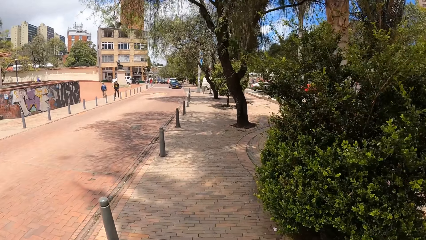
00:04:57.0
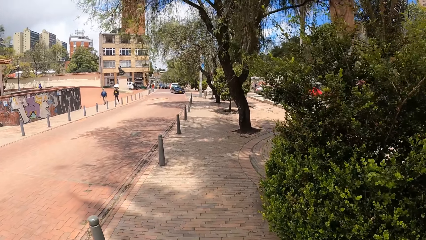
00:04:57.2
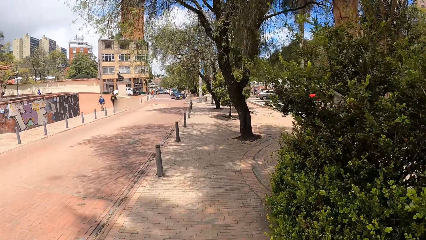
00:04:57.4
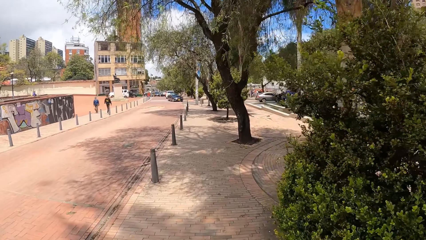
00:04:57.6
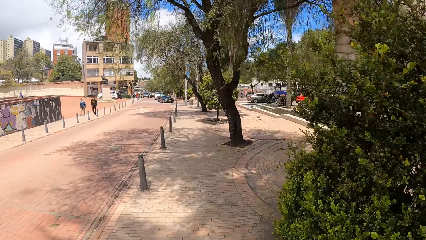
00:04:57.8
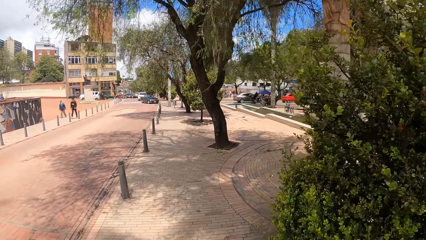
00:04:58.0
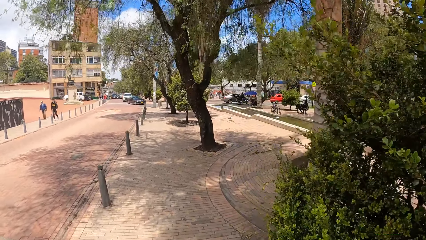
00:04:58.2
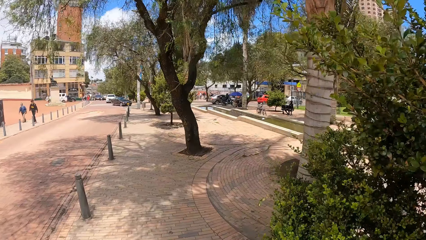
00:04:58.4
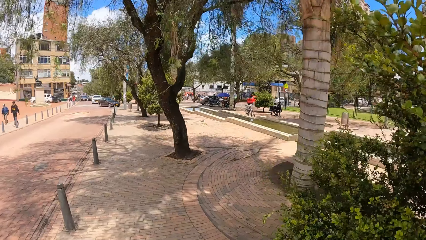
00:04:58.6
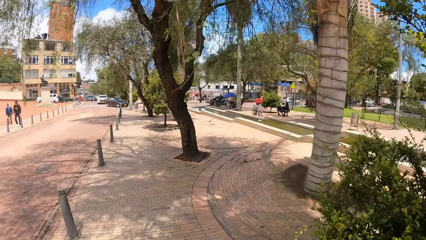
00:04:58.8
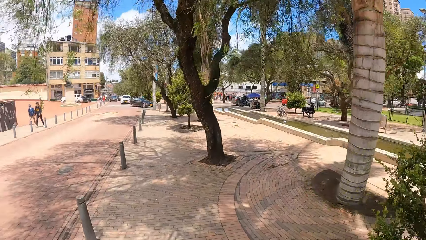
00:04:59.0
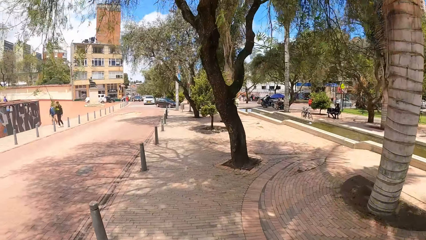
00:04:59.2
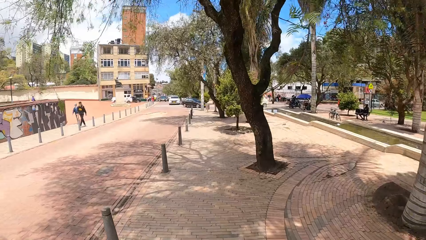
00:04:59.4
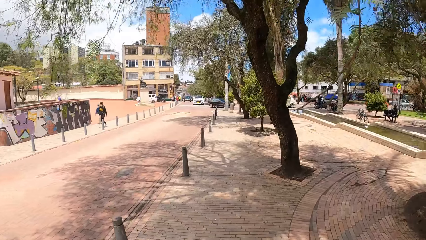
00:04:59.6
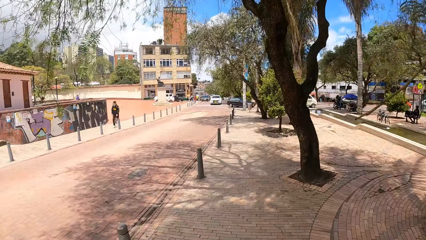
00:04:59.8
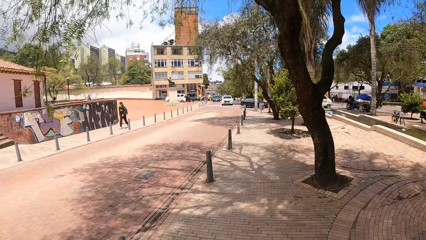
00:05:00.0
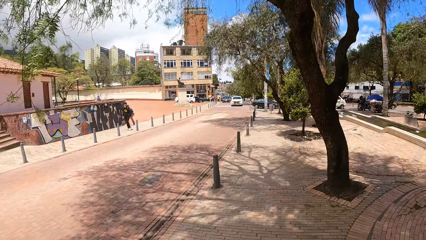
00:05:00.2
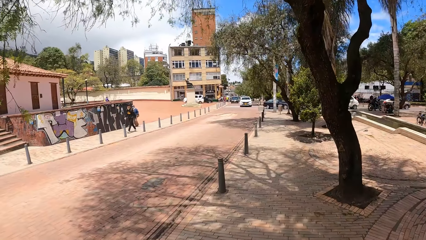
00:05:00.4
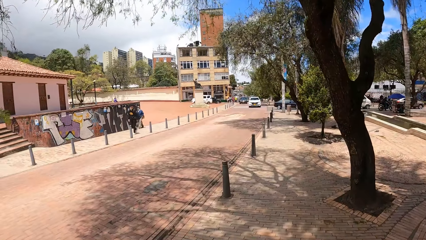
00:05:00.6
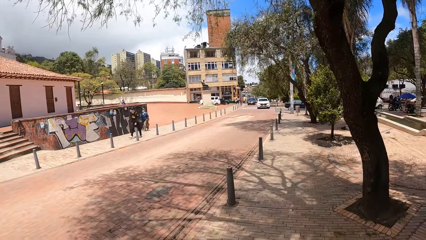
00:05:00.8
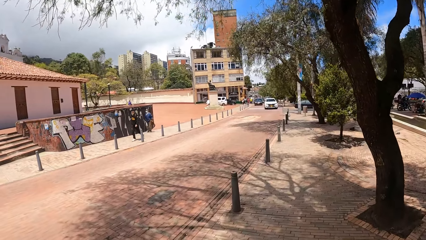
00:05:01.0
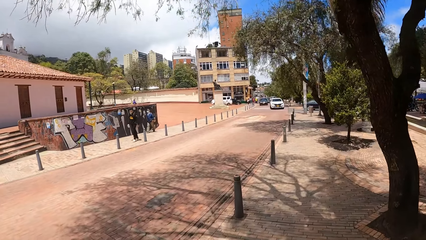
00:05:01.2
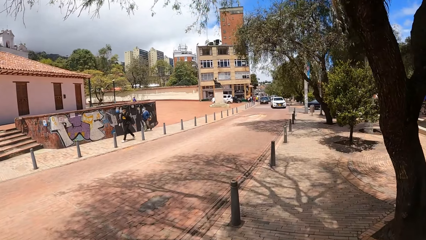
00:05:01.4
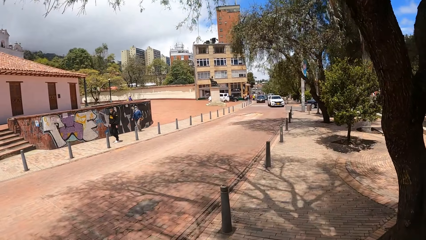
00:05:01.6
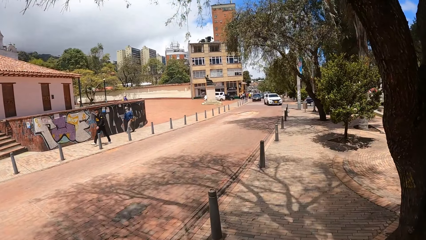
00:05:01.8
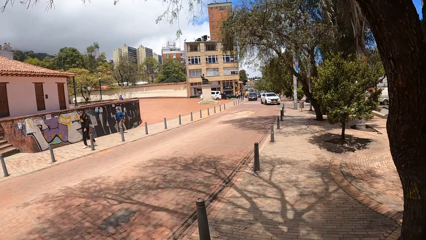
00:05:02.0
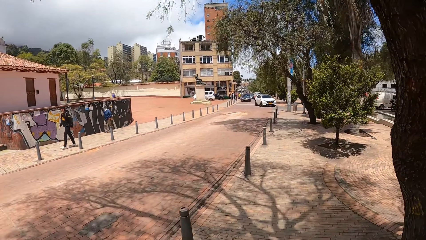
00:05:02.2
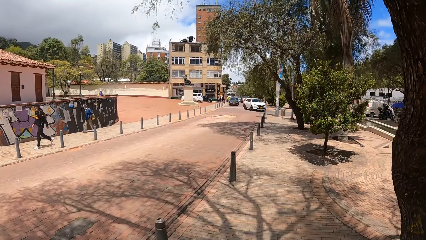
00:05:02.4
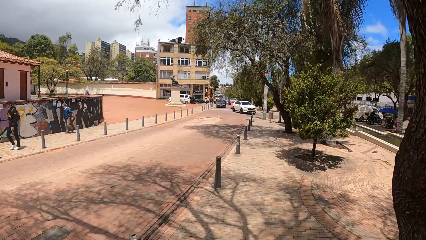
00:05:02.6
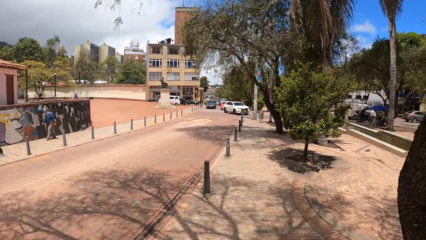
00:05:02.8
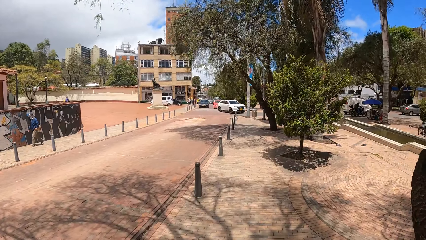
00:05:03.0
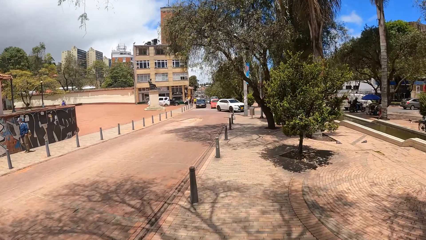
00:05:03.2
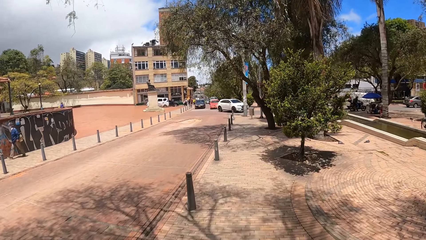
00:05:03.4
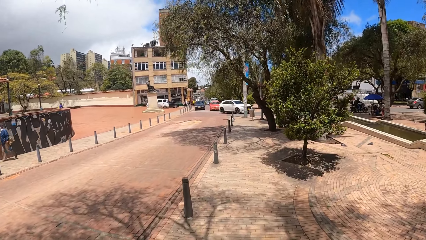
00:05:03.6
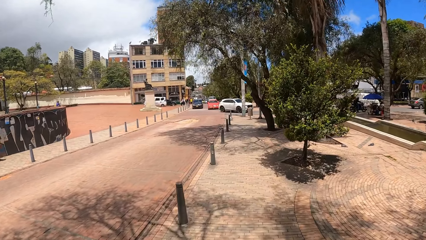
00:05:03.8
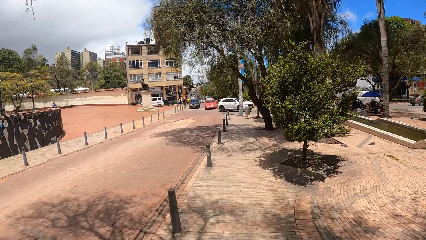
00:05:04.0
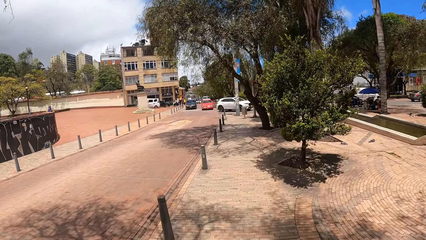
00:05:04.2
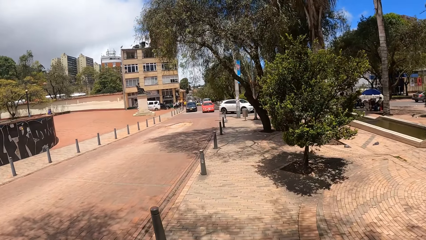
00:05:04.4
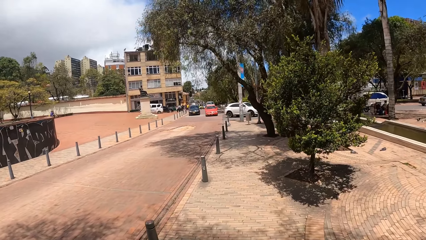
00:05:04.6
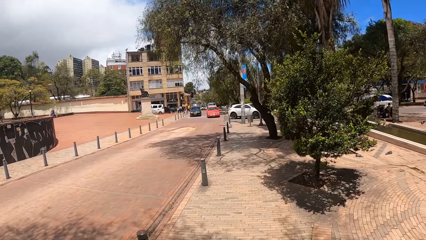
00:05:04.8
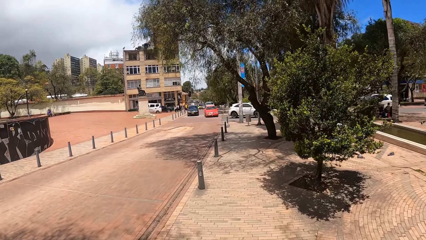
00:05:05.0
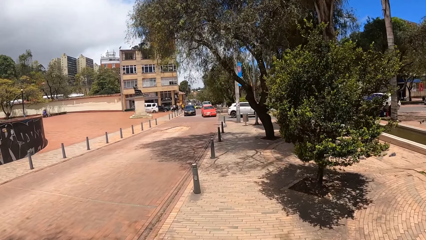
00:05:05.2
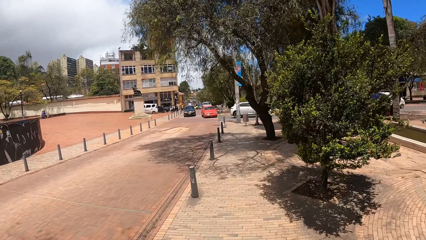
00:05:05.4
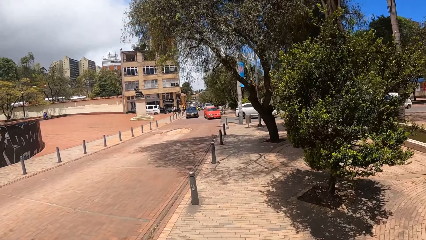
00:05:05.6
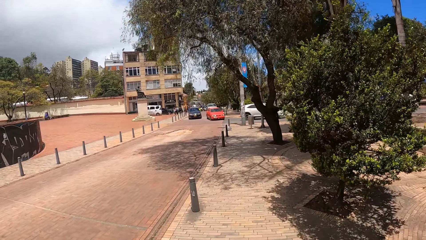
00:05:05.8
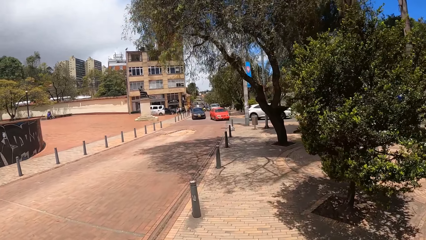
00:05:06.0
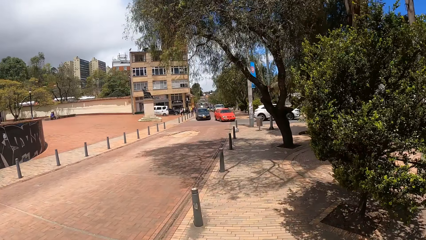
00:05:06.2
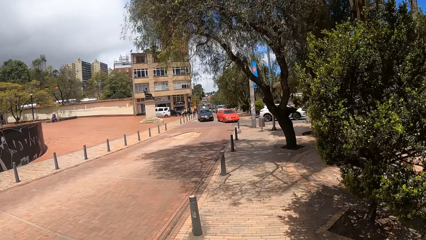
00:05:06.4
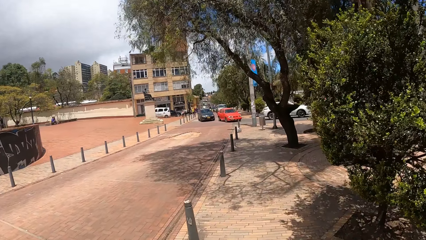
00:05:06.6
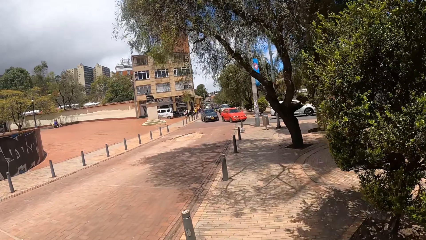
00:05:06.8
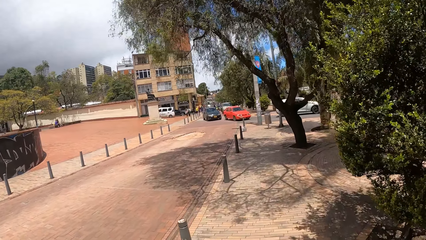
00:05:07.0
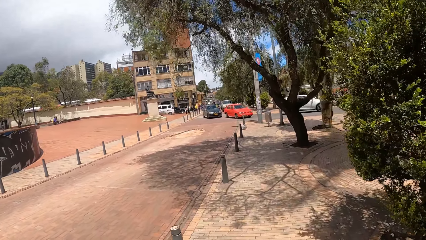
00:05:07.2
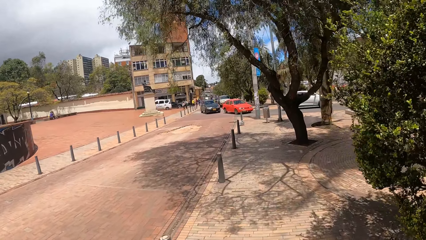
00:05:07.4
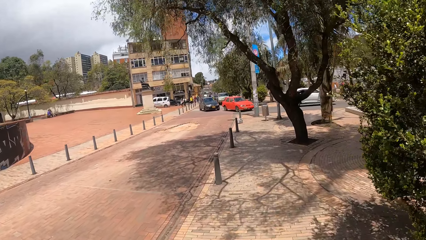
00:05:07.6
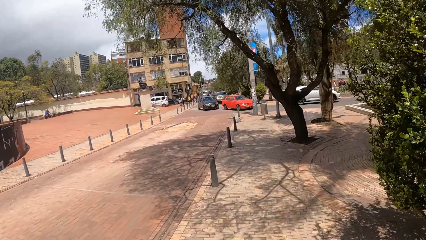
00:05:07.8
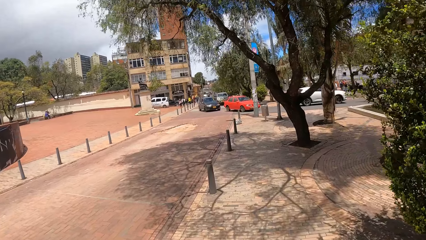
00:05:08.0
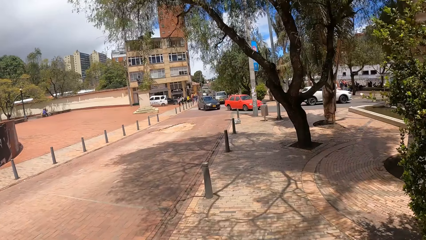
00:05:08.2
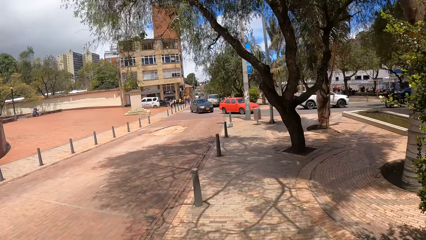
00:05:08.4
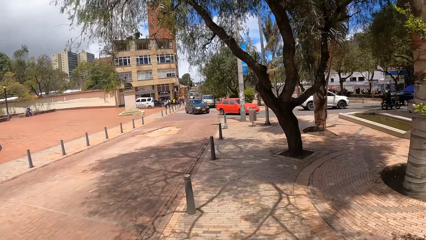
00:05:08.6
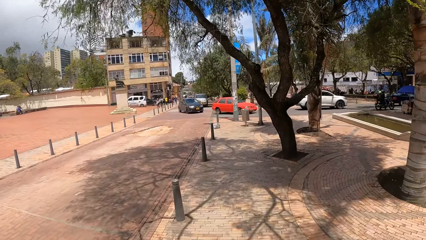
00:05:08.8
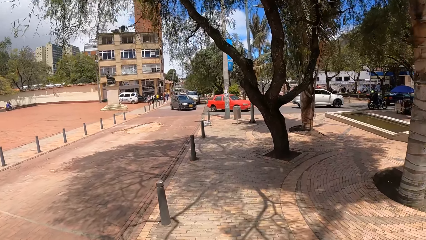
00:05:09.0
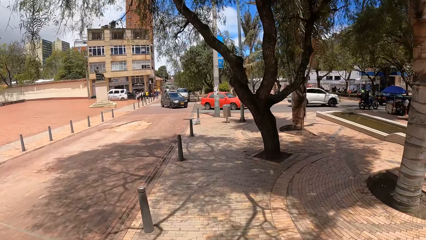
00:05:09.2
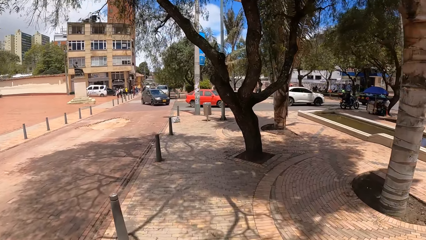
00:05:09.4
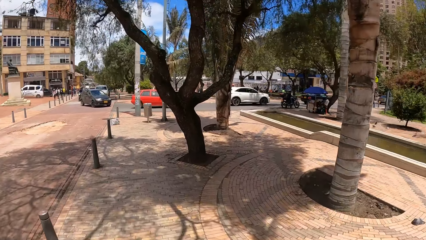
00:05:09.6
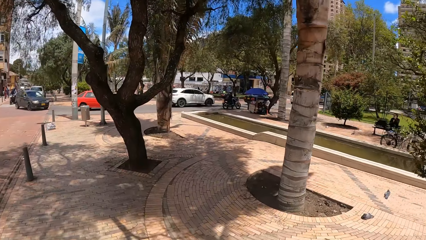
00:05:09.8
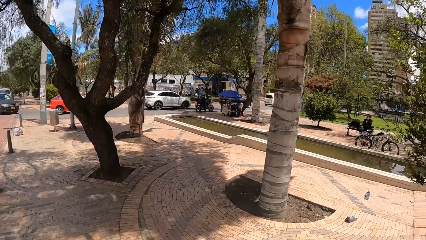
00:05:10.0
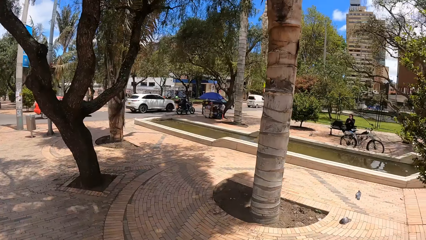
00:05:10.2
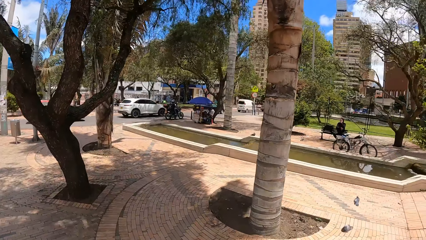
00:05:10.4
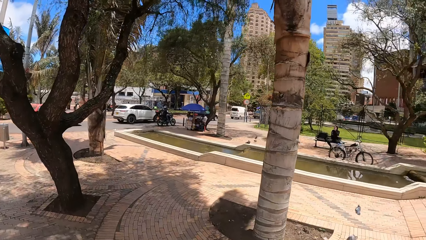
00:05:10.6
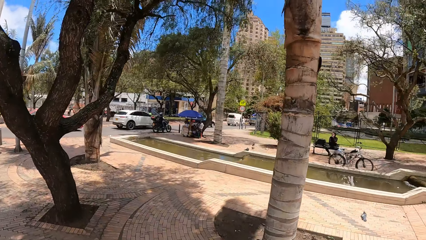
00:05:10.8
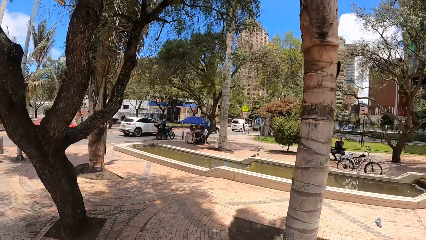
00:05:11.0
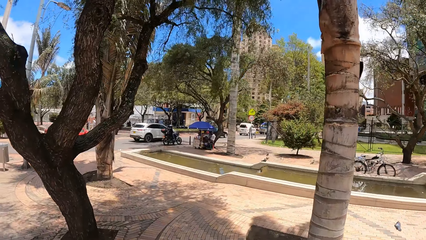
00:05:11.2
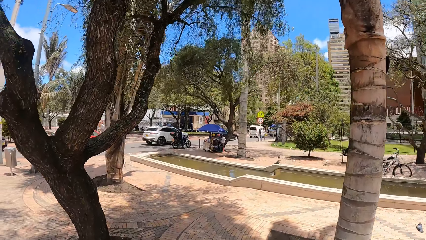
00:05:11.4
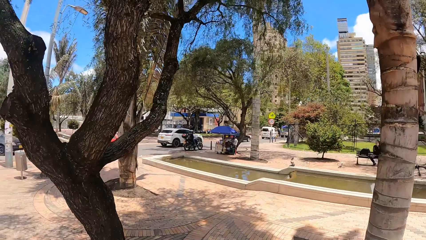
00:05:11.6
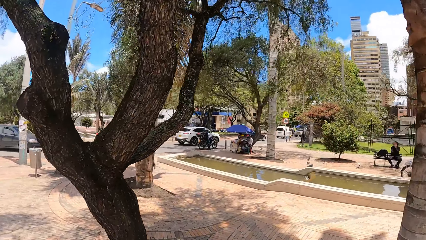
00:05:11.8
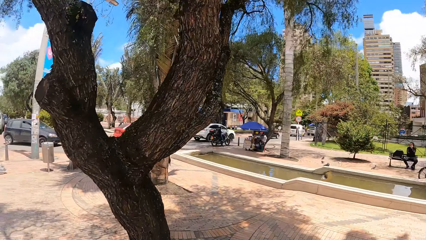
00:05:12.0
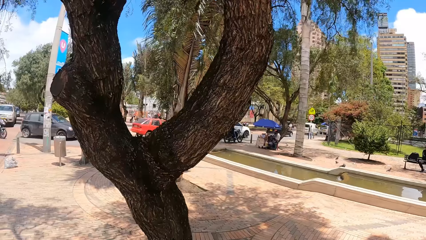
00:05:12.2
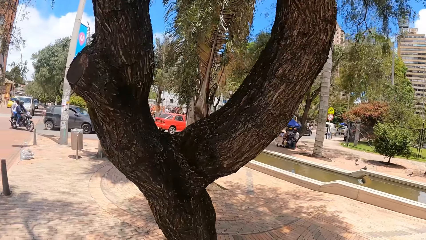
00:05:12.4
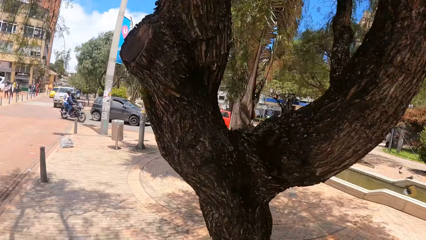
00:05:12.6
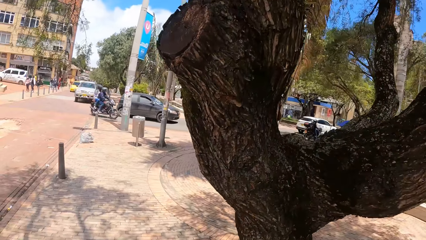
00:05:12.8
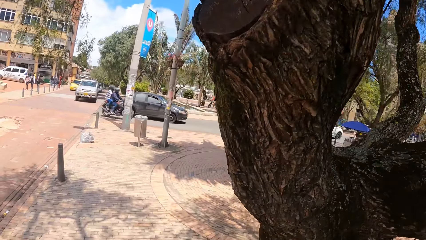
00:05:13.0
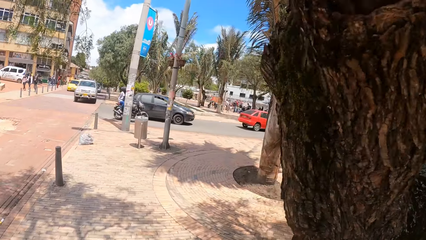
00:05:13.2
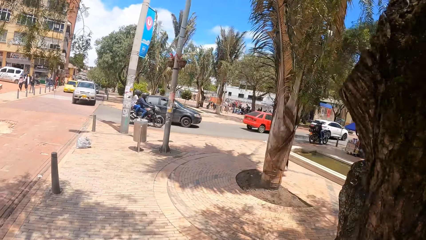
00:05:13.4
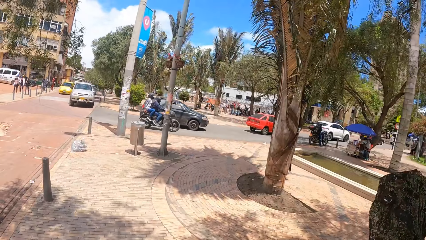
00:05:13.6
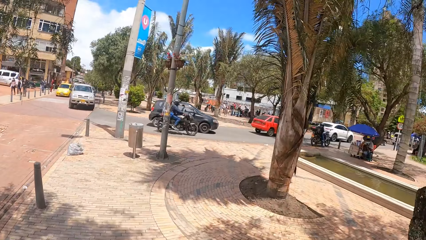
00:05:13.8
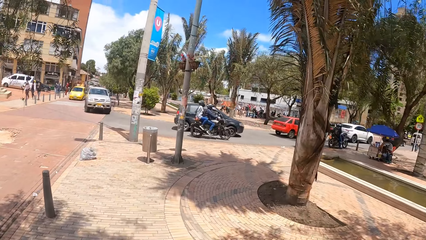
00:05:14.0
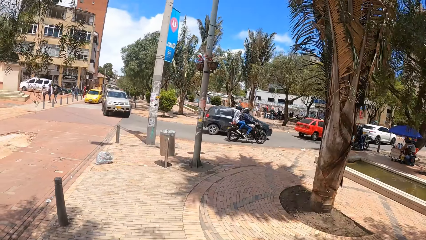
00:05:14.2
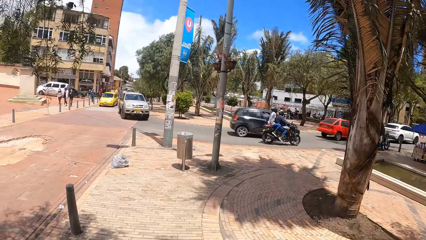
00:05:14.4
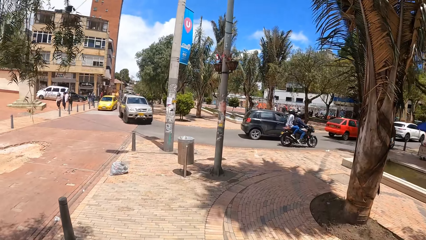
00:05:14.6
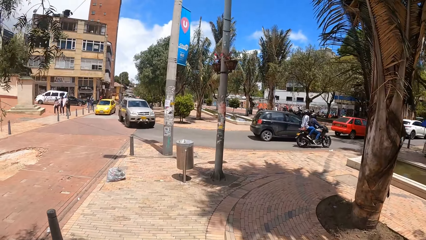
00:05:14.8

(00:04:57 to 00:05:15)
The camera wearer looks right. They look left. They look forward. They look right. They look forward.
